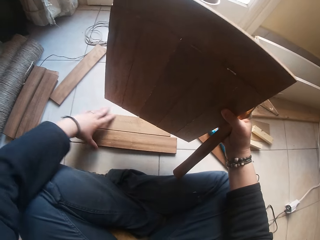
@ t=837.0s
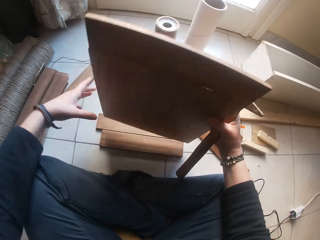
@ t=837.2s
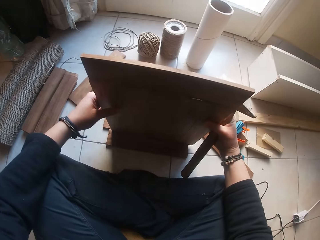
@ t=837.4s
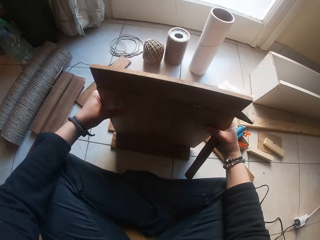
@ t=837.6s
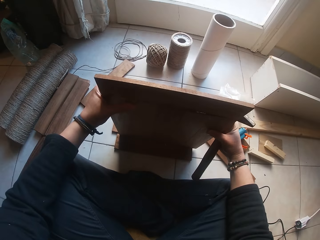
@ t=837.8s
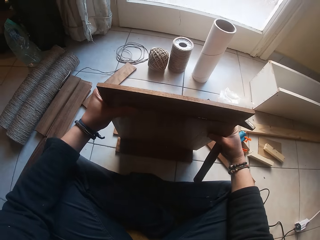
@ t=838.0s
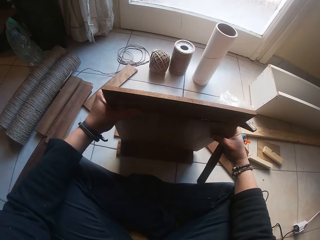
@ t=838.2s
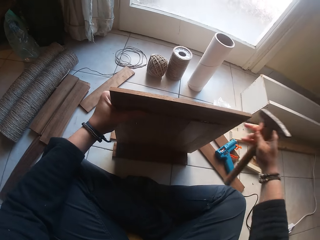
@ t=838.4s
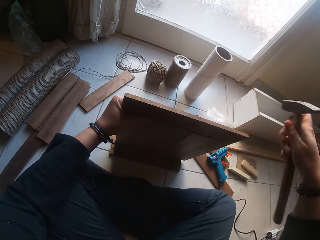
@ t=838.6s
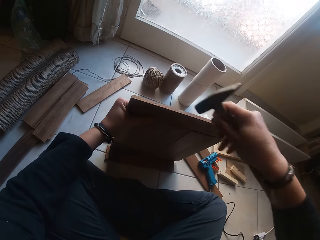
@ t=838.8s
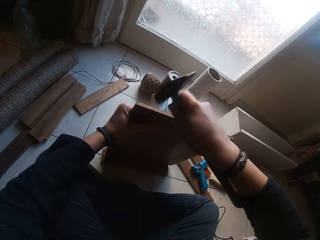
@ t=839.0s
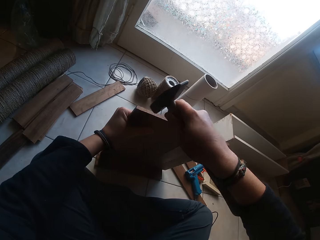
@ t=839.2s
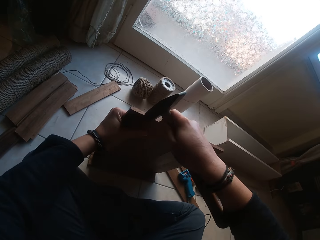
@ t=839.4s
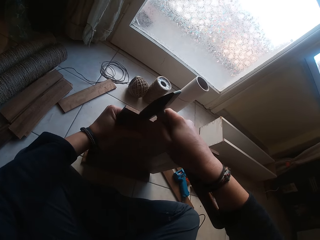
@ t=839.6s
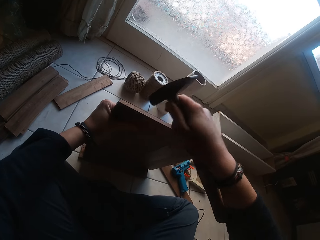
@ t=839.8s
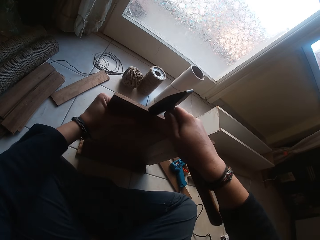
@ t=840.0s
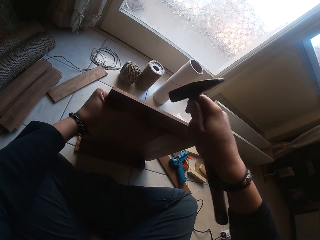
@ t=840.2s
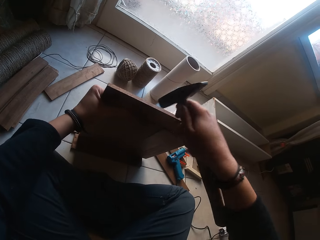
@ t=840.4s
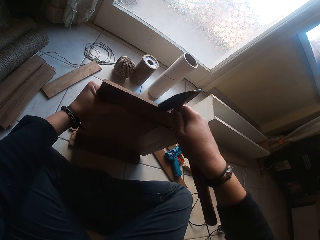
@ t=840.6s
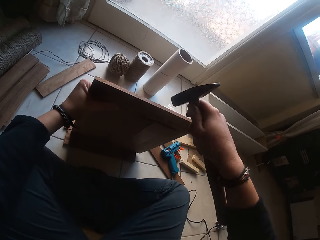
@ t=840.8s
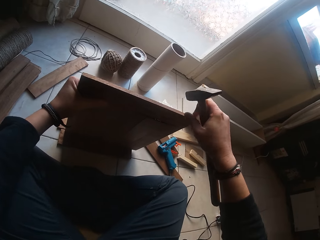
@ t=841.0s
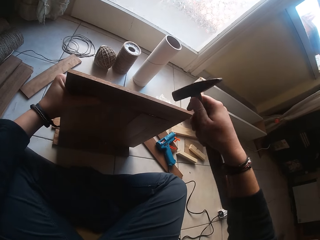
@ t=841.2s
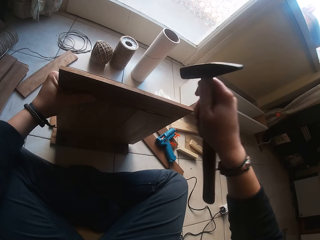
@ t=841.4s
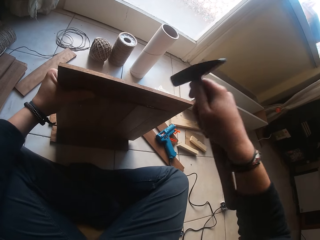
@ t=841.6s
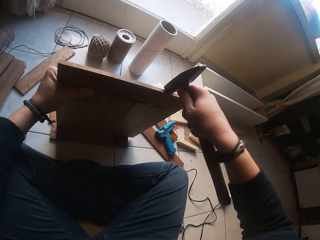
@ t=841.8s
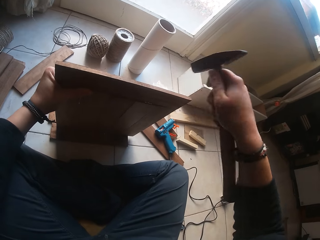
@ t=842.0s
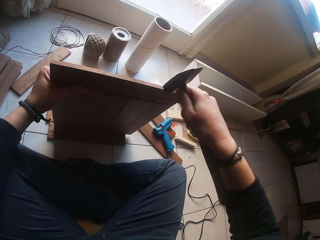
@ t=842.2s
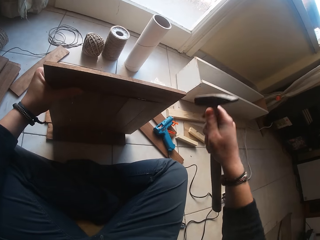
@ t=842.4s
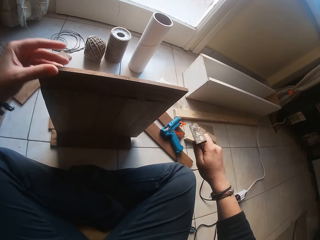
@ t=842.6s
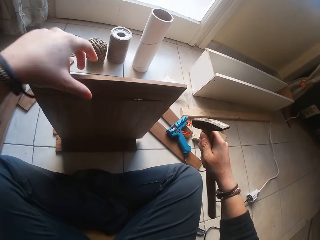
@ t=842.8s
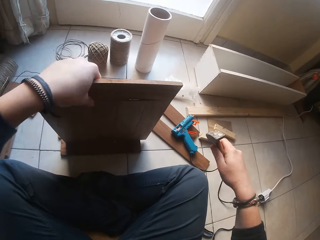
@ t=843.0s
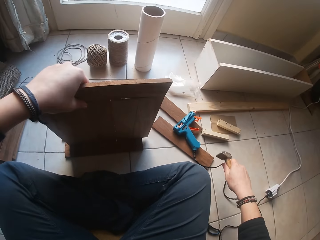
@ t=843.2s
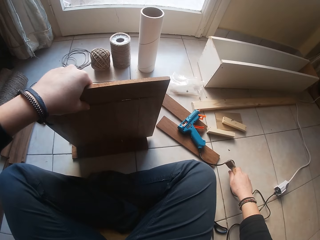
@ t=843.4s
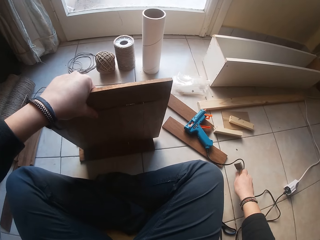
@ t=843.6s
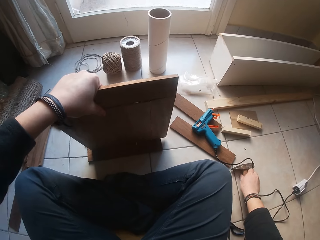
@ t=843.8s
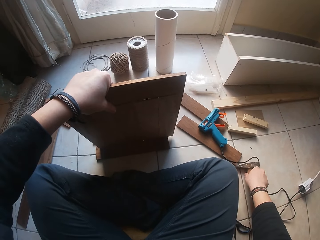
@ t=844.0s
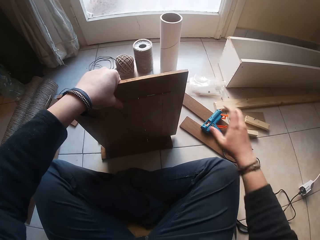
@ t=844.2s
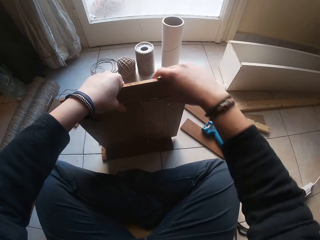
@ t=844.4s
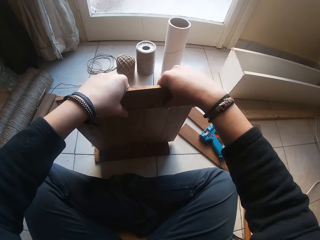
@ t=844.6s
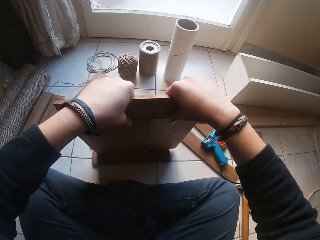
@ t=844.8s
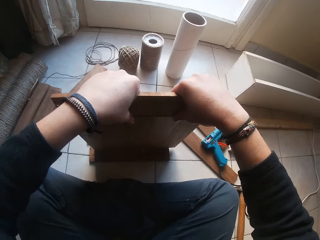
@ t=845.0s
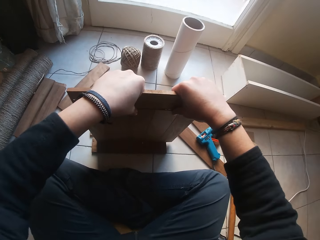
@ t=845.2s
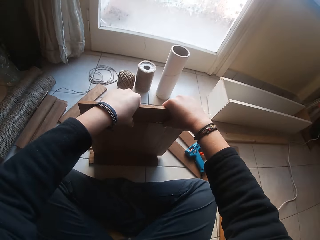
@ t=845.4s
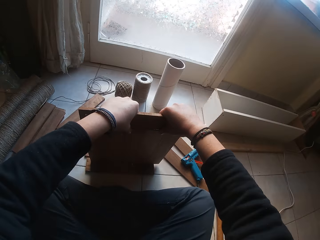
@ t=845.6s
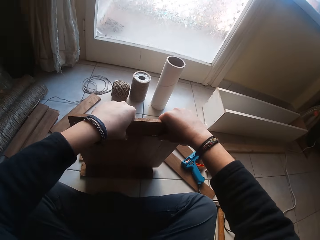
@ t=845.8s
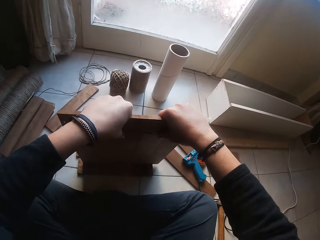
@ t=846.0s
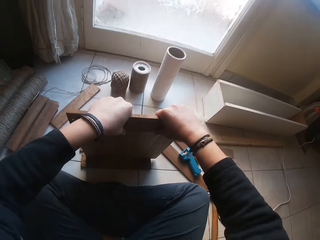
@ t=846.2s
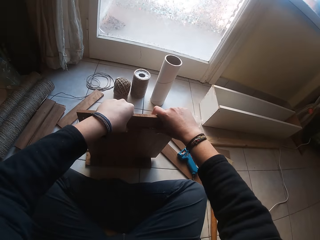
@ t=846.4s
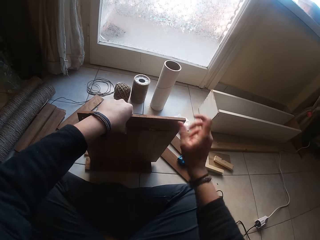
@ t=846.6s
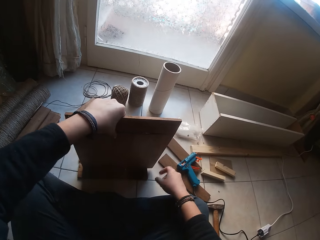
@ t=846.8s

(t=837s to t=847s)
The camera wearer places the wooden board on the two planks with both hands. He holds the wooden board with his left hand. He hammers the plank to the wooden board with the hammer in his right hand. He drops the hammer in his right hand to the floor. He presses the wooden board on the planks with both hands. He adjusts a wood on the wooden board with both hands.

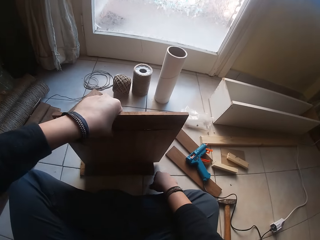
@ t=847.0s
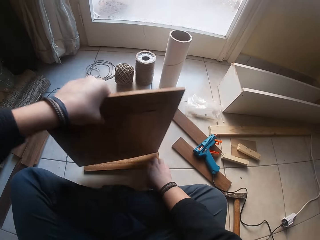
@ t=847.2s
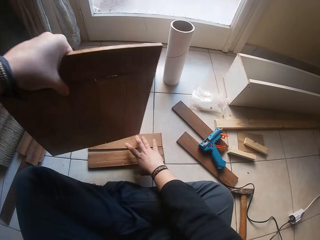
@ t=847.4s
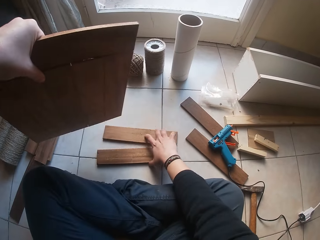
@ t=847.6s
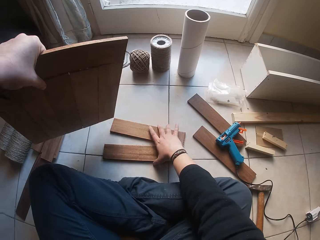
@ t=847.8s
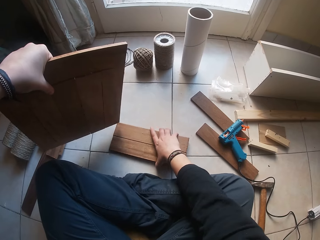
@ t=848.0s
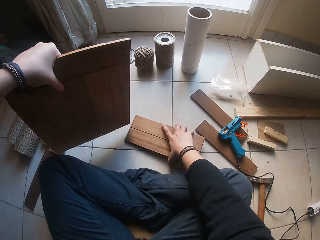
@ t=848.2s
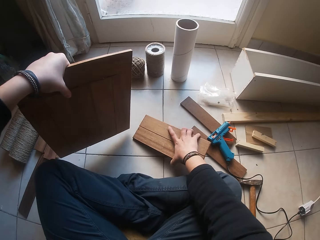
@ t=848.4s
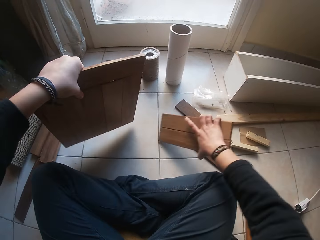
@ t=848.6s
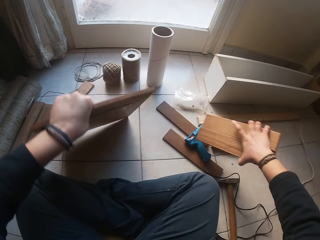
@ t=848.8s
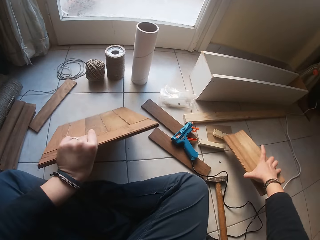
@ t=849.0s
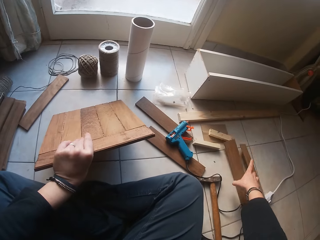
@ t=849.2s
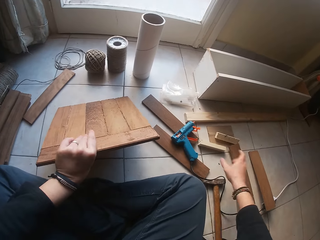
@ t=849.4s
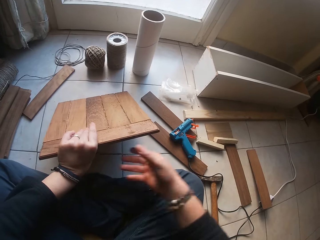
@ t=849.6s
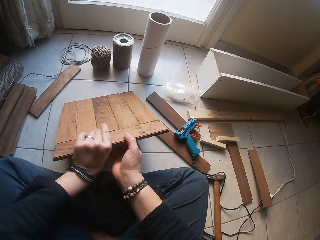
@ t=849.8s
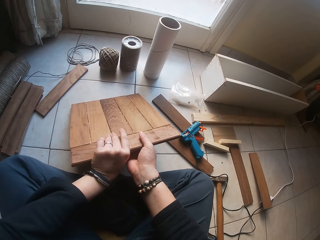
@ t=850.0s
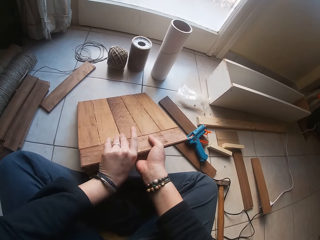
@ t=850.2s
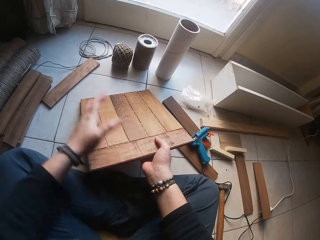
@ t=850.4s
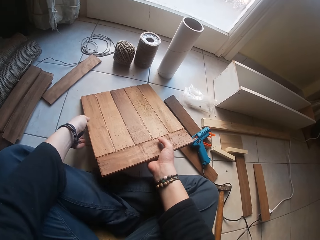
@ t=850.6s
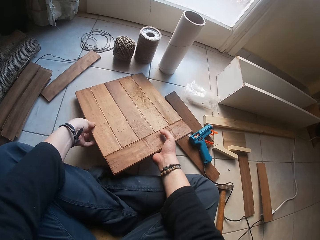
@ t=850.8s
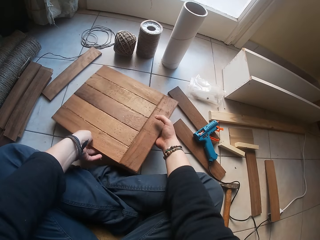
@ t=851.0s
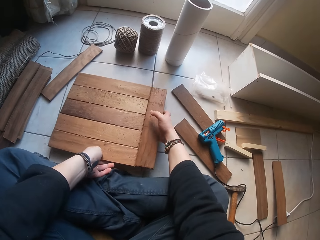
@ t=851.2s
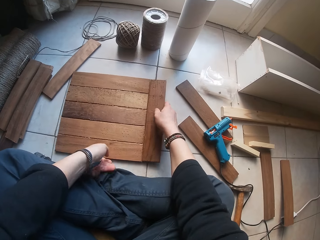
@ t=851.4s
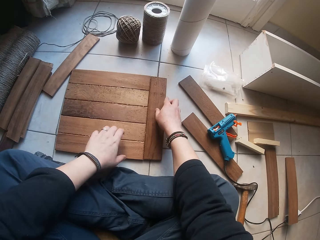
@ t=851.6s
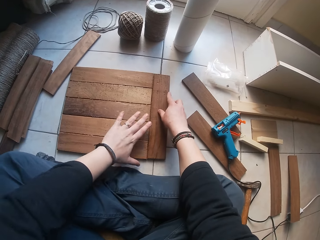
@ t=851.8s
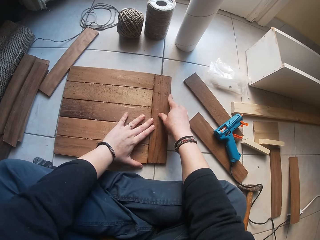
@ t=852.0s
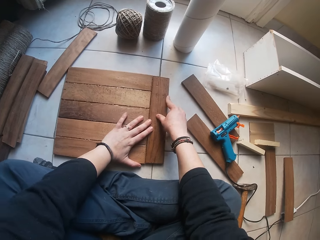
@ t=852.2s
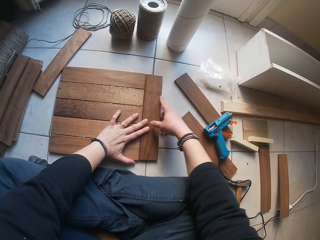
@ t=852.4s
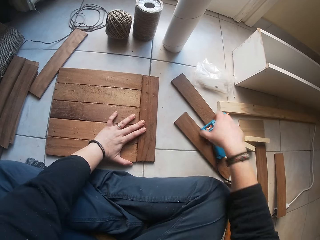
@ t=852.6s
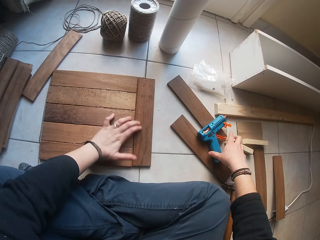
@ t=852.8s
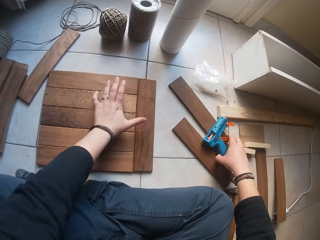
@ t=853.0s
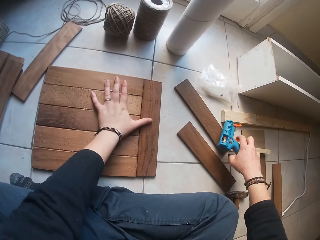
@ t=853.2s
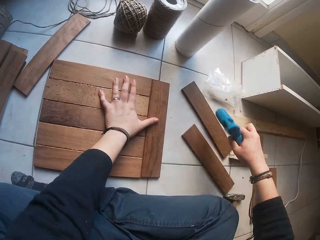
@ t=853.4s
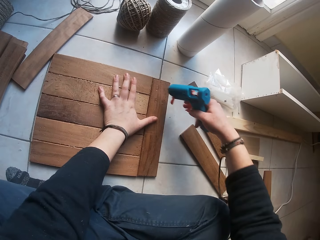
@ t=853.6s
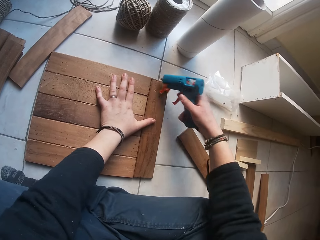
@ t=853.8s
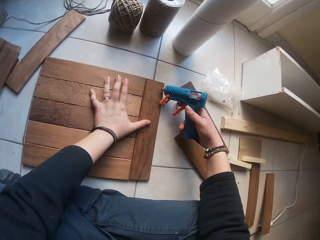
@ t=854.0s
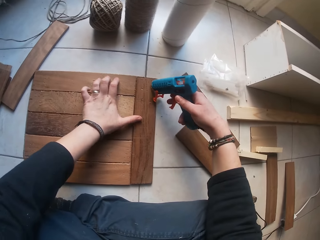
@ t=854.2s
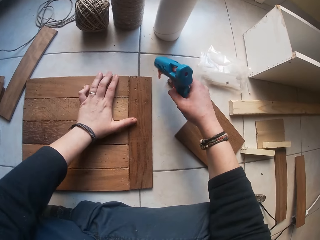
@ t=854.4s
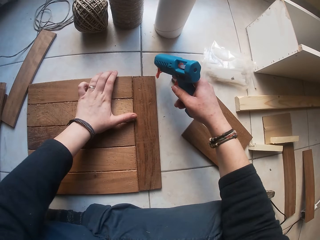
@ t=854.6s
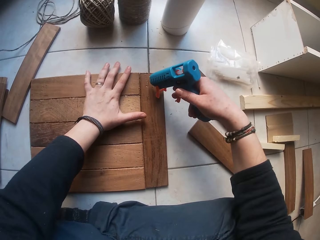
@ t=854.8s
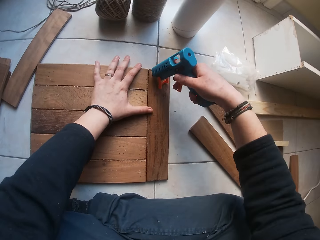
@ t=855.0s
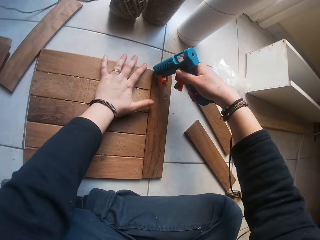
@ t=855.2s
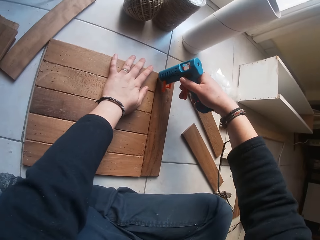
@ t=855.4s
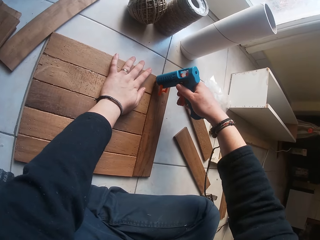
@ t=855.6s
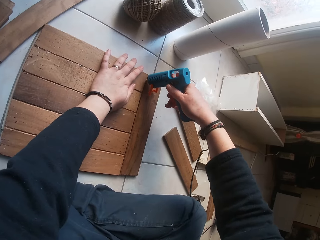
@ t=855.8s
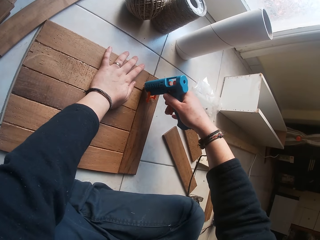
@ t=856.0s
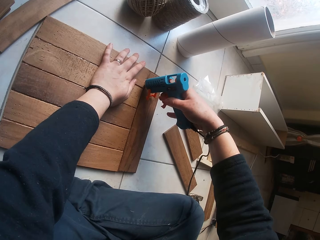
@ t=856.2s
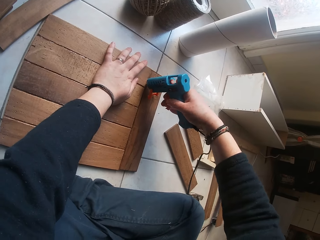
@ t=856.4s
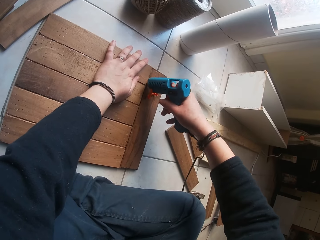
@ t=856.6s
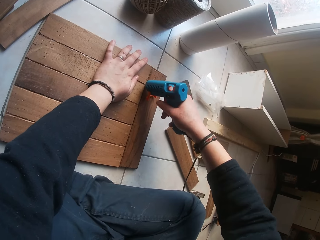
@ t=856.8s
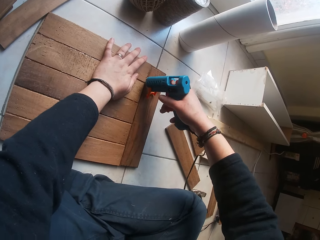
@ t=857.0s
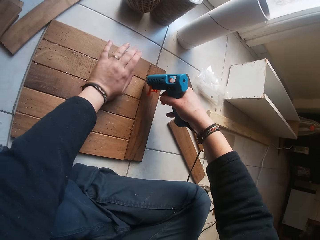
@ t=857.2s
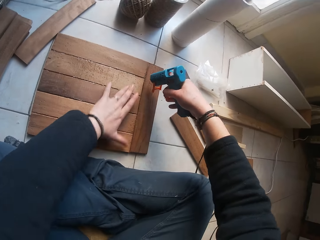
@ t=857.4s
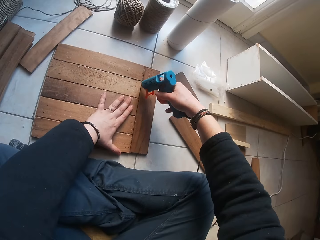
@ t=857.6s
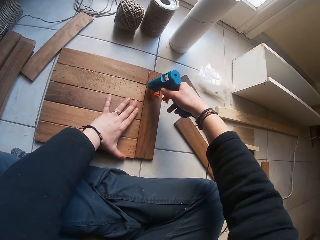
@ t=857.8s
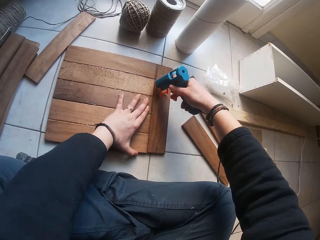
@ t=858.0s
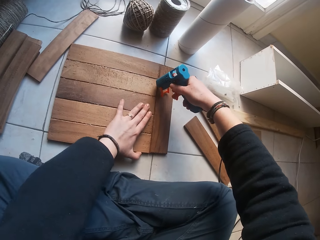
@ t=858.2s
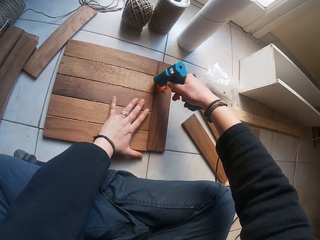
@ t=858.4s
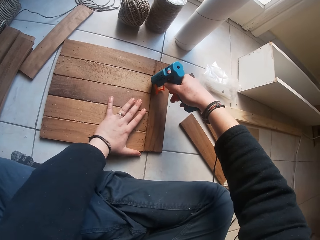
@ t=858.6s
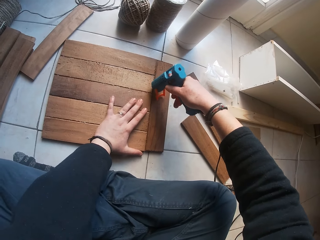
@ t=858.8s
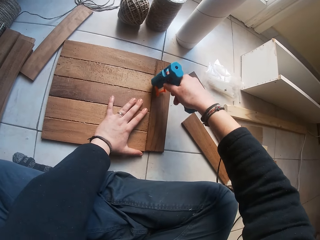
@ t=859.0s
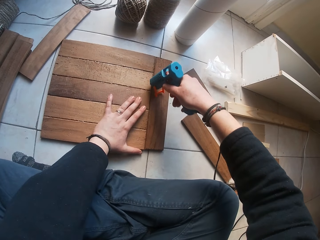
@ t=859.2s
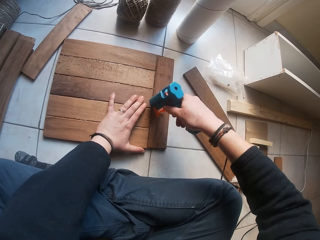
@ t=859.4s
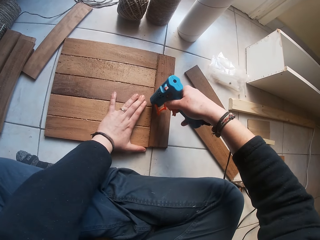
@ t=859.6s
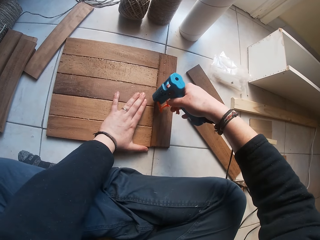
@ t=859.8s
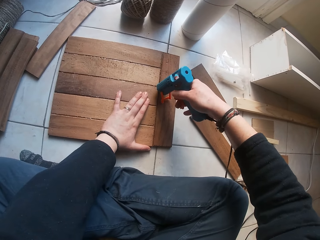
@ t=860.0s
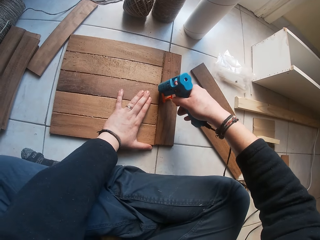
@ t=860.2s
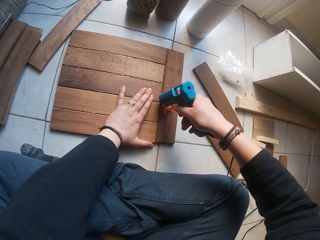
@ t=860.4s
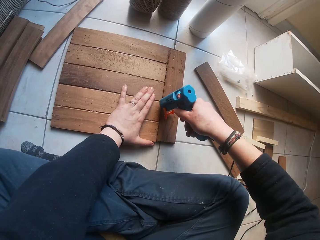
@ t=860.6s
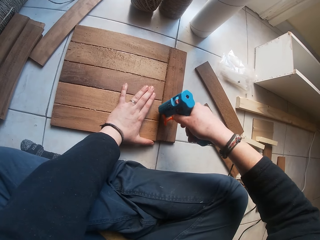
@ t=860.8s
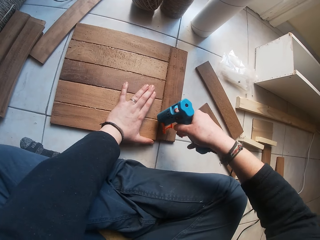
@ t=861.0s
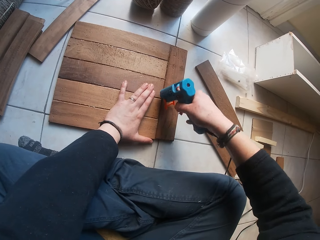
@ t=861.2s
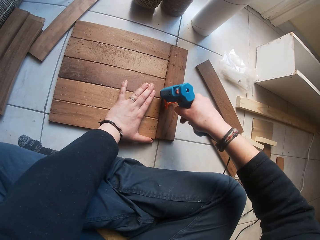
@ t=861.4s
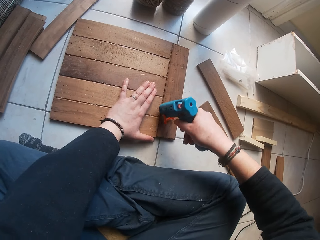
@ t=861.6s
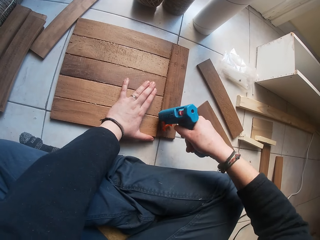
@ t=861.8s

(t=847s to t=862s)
The camera wearer lifts the wooden board with his left hand. He picks up the two planks from the floor with his right hand. He moves pieces of wood on the floor with the right hand. He drops the two planks aside on the floor with his right hand. He lays the wooden board on the floor with both hands. He holds the wooden board with both hands. He adjusts the wooden board on the floor. He pushes the edges of the wooden board together with both hands. He picks up the glue gun from the two planks with his left hand. He applies glue to the wooden board with the glue gun in his right hand. He moves the wooden board on the floor. He applies glue on the wooden board.
